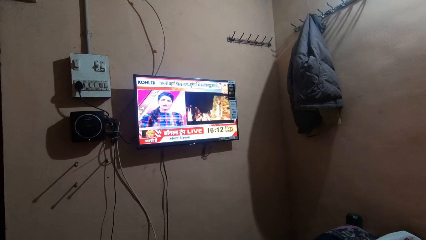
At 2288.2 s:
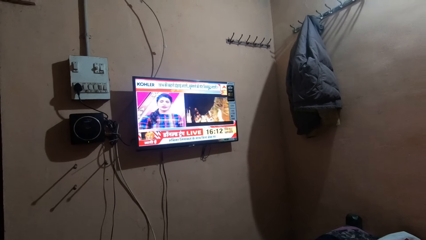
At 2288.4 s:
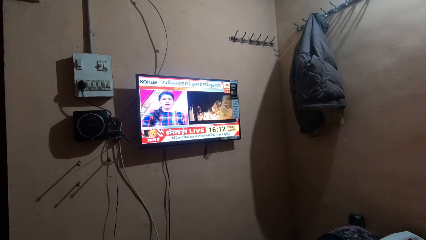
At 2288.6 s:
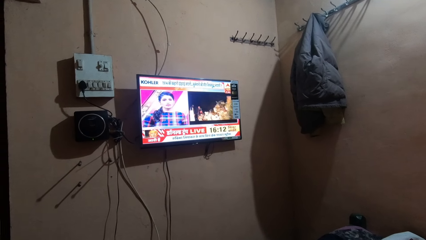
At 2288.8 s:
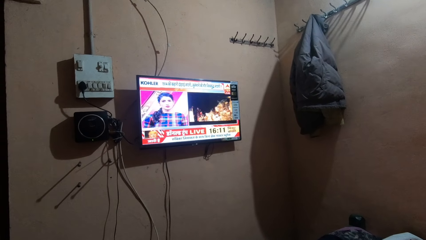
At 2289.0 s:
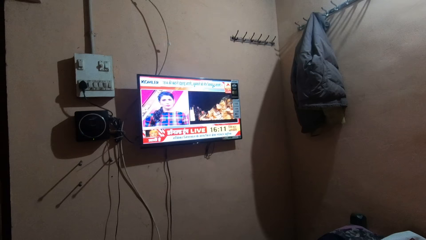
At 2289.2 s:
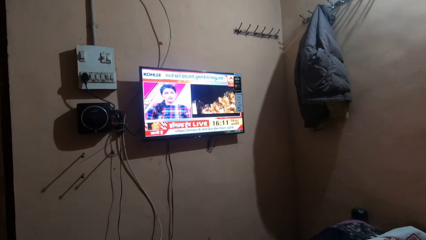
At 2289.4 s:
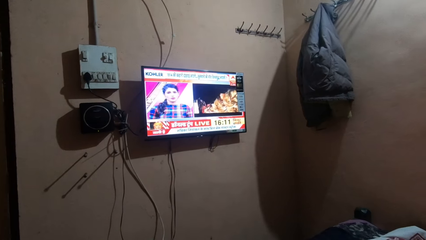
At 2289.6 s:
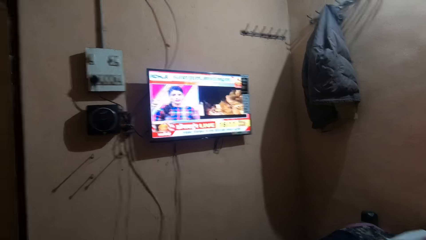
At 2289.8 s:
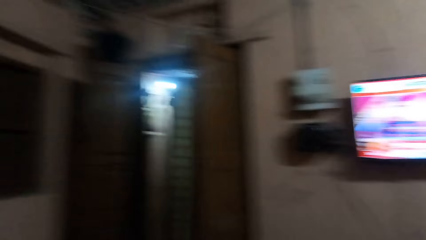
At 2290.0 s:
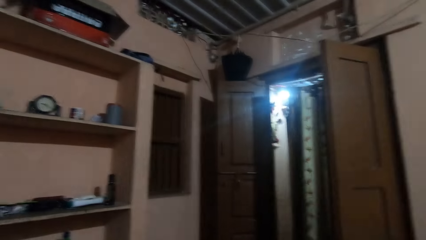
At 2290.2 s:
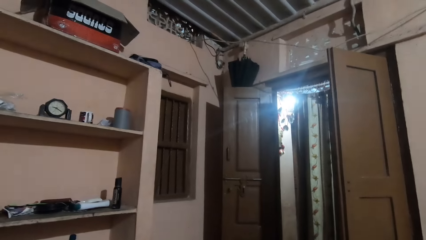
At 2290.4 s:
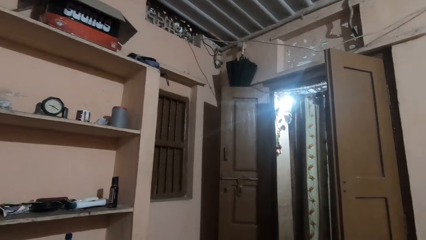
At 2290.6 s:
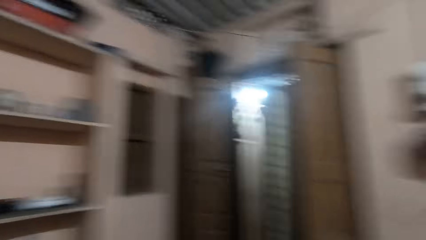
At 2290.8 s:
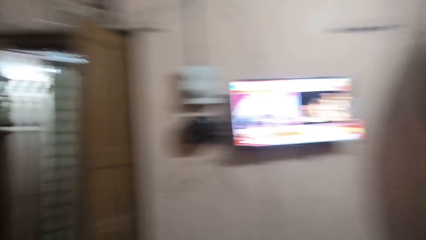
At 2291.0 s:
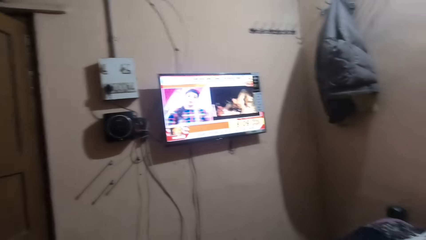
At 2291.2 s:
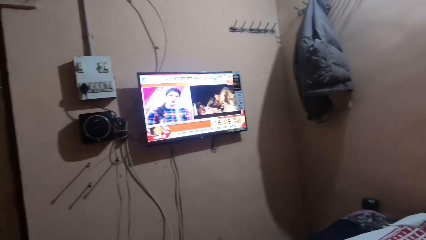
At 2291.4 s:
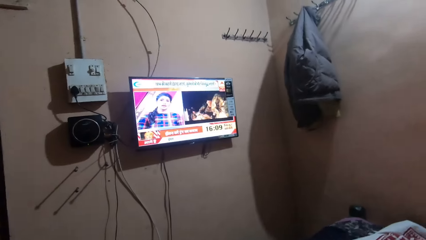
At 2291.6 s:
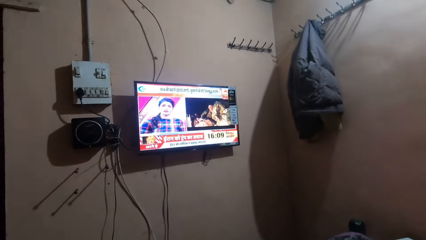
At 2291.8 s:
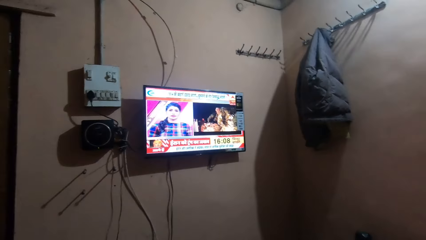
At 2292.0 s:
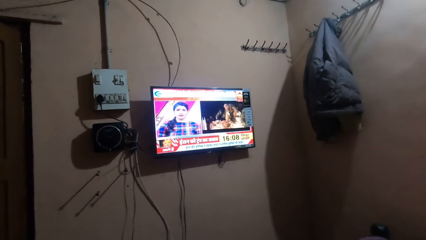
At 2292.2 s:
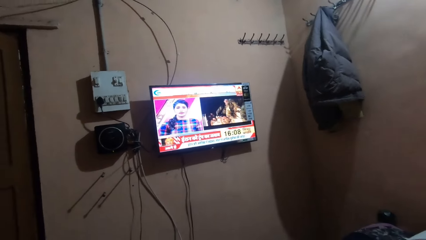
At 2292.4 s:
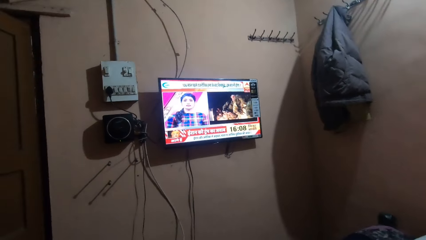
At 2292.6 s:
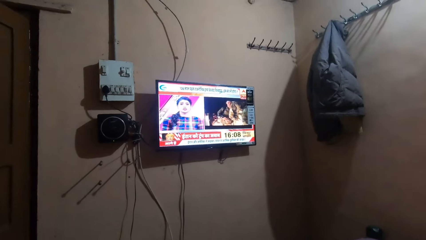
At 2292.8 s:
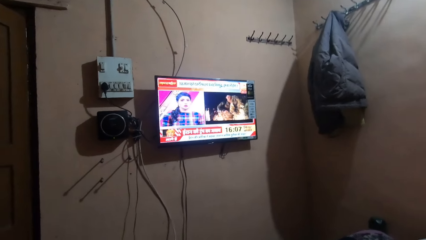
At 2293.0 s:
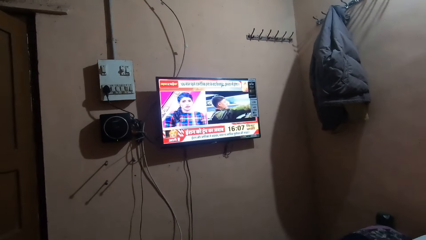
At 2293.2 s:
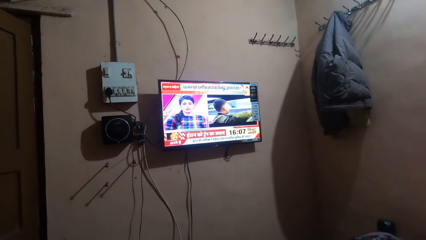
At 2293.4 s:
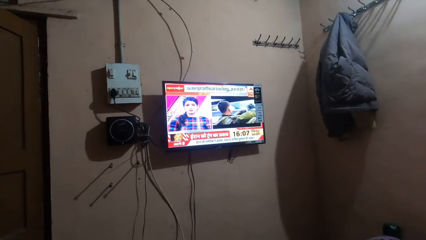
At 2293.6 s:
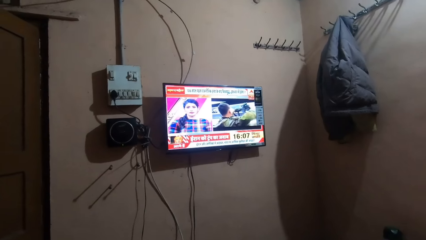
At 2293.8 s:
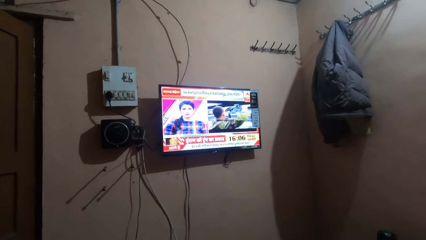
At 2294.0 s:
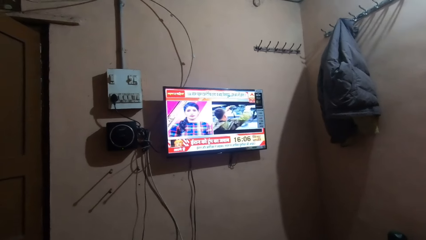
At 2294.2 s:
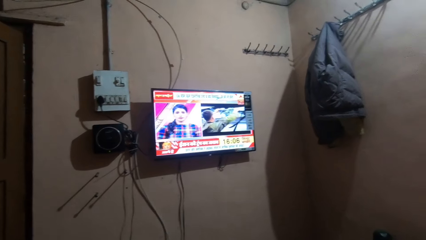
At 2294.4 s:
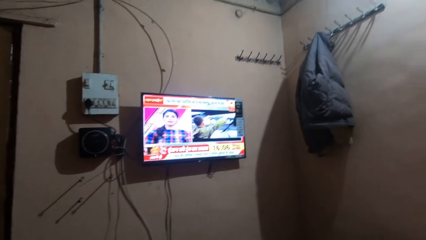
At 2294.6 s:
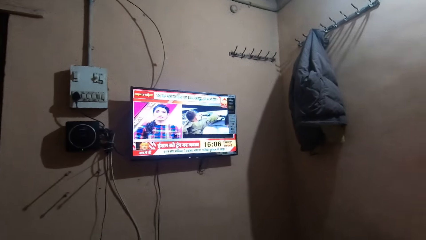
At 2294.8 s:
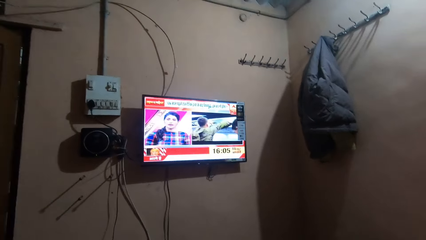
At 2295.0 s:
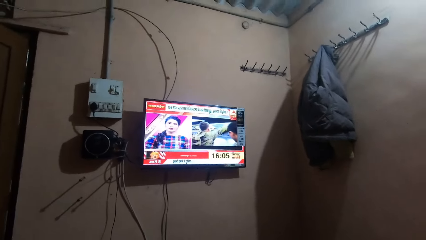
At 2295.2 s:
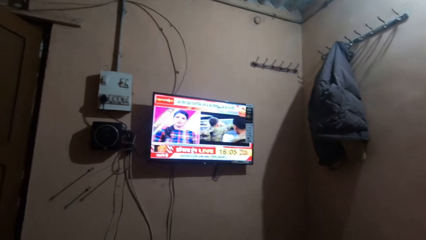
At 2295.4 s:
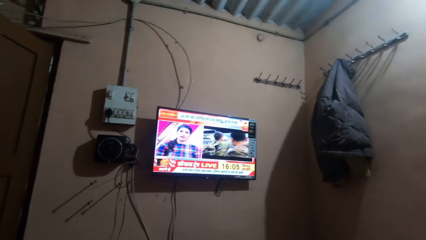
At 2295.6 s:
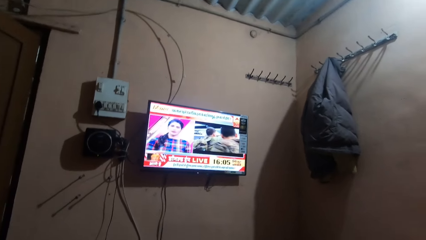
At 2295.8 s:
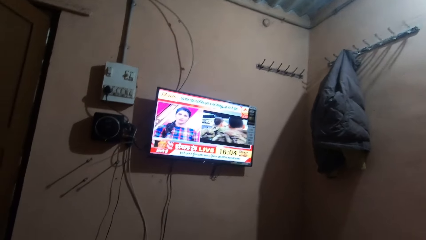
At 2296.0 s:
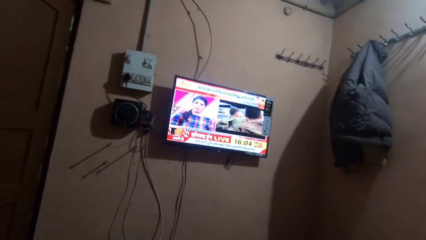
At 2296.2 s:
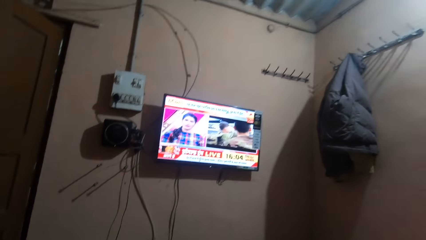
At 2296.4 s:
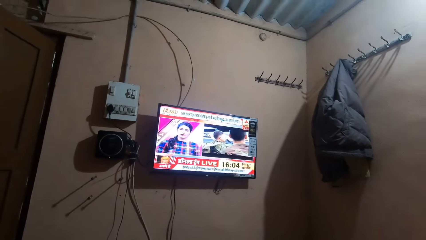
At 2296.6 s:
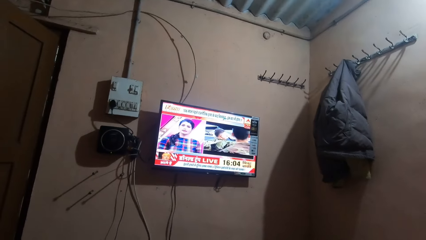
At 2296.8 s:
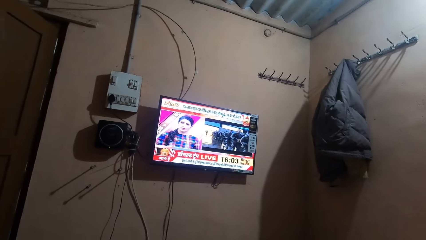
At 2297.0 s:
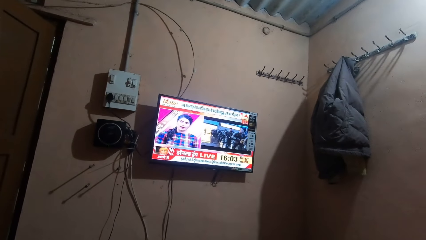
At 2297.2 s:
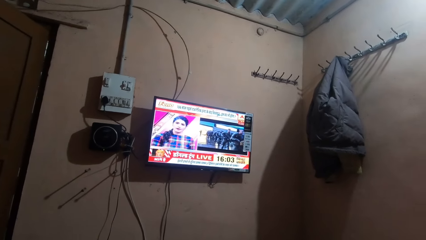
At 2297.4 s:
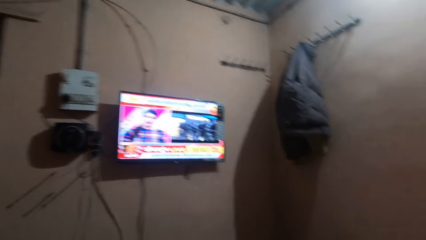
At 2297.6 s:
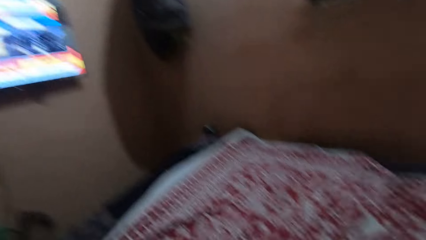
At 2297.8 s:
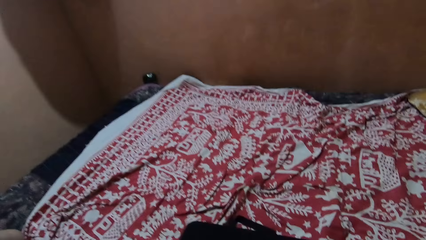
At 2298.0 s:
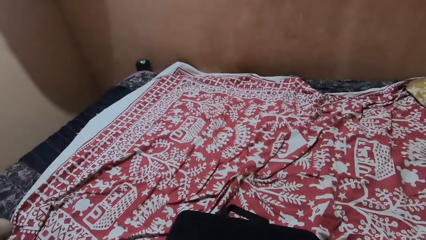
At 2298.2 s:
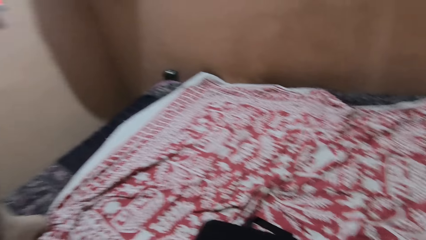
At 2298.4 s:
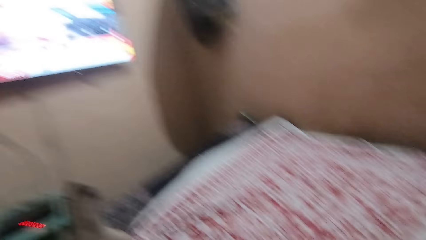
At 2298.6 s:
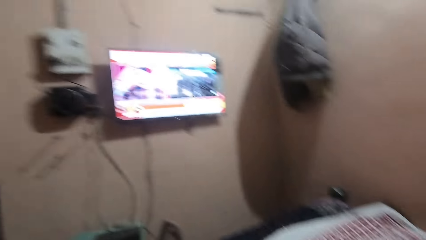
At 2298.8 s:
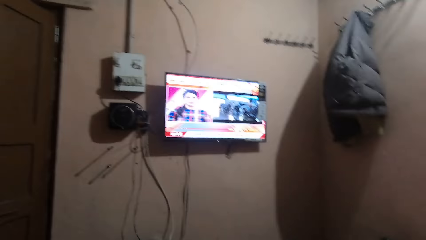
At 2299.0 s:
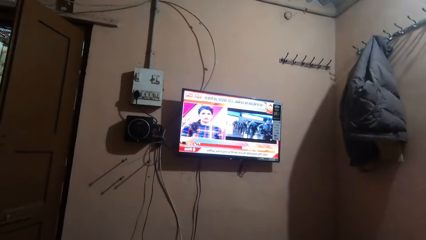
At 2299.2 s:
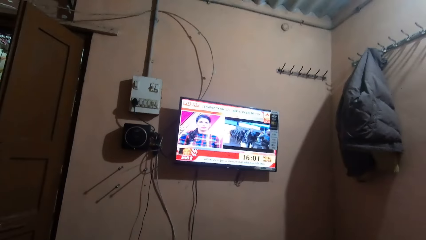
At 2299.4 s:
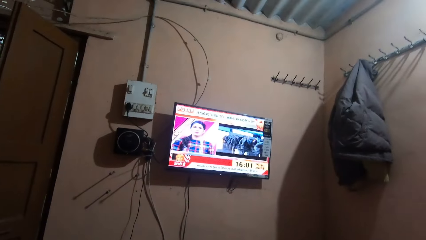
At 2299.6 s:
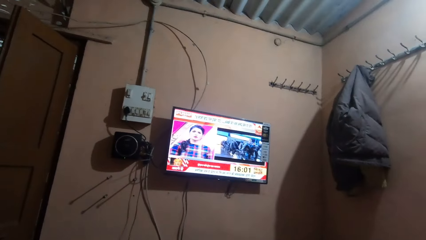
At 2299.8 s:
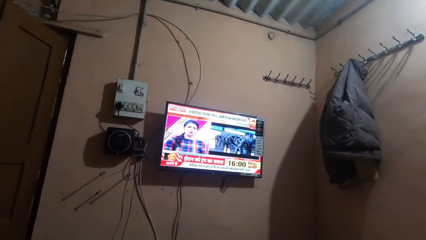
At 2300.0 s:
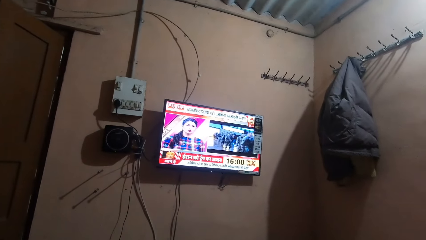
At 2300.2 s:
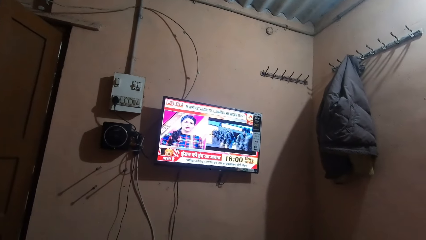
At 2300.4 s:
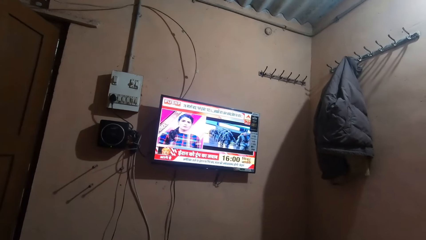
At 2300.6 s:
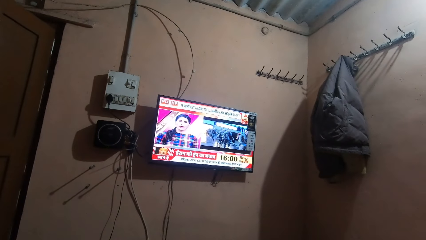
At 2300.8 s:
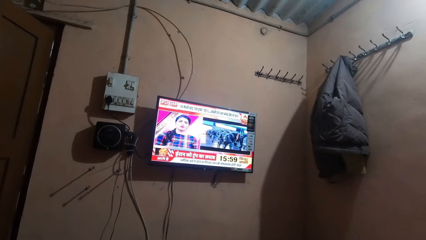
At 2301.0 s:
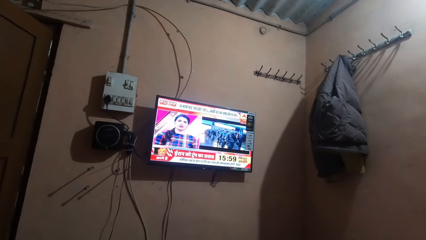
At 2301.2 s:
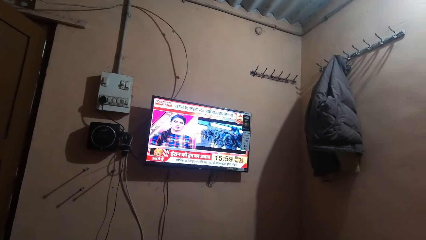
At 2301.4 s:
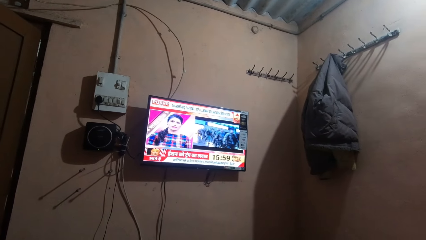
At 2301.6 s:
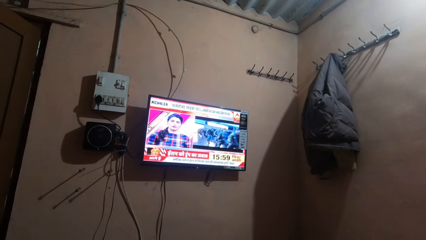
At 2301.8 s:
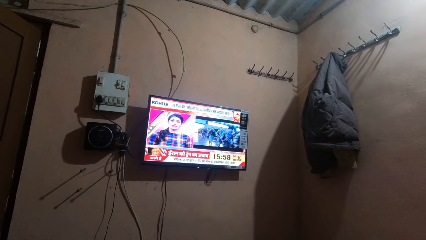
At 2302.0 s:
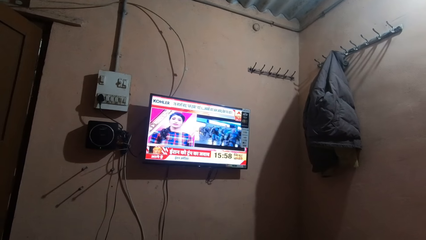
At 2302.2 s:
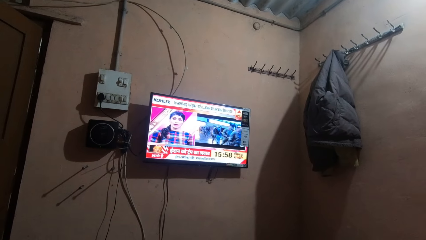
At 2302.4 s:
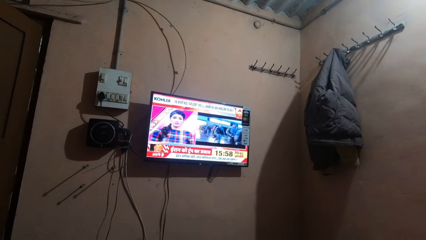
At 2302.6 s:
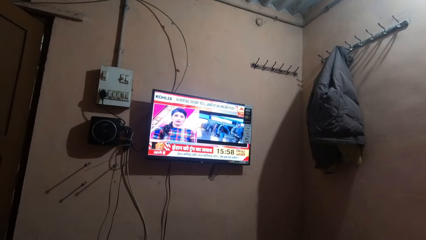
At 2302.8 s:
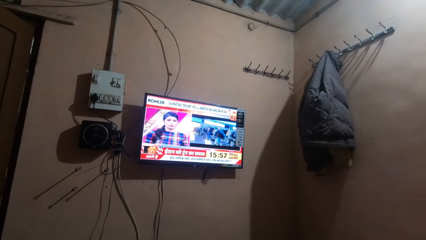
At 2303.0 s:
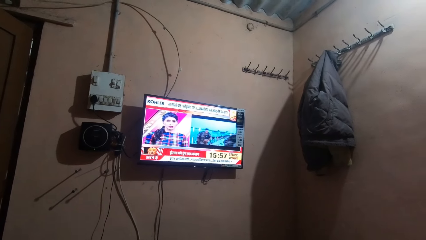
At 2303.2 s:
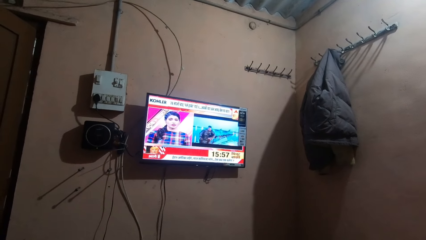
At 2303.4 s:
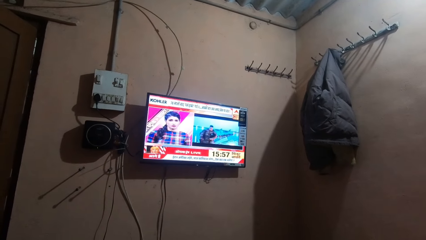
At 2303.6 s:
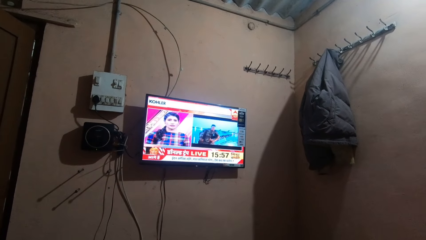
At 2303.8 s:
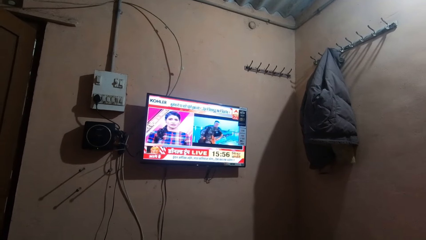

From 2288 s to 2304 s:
The camera wearer looks around. They watch a television. They look around. They watch the television.
